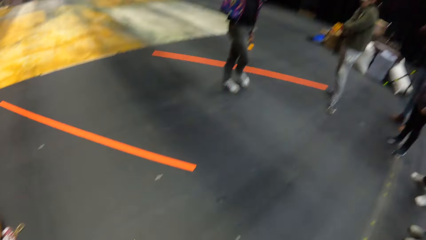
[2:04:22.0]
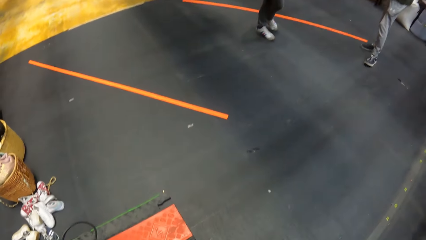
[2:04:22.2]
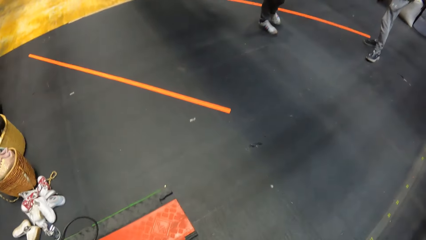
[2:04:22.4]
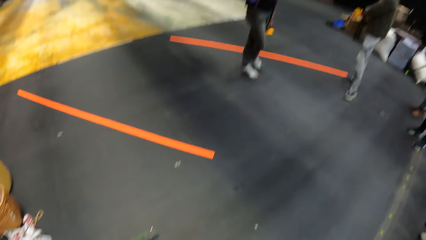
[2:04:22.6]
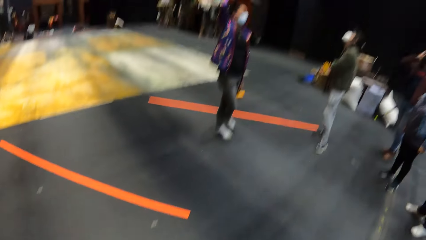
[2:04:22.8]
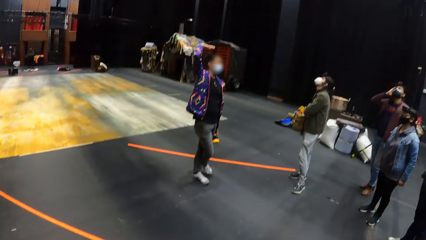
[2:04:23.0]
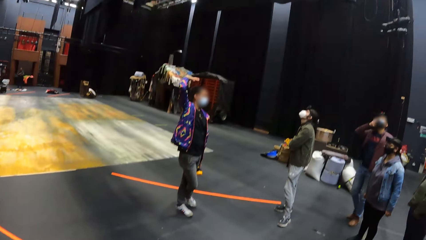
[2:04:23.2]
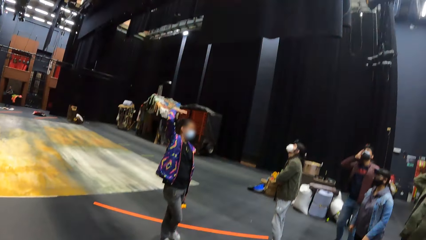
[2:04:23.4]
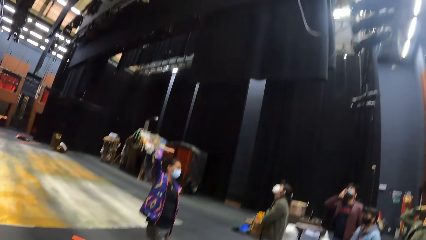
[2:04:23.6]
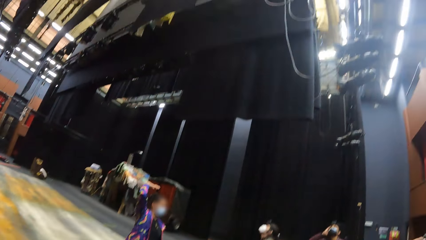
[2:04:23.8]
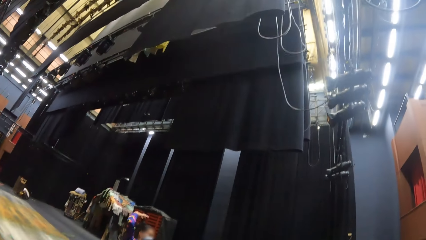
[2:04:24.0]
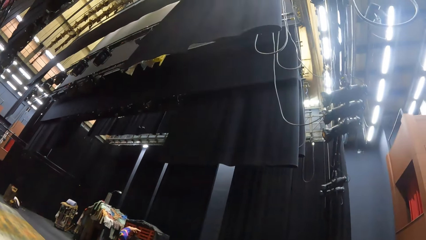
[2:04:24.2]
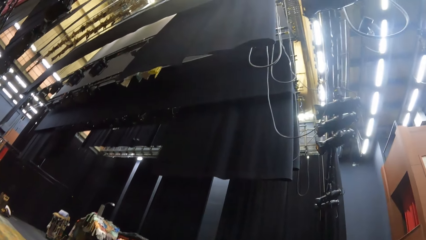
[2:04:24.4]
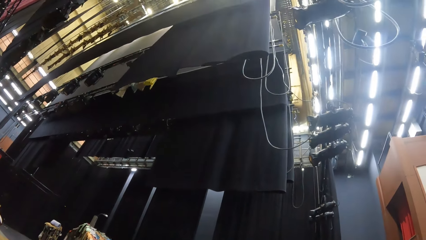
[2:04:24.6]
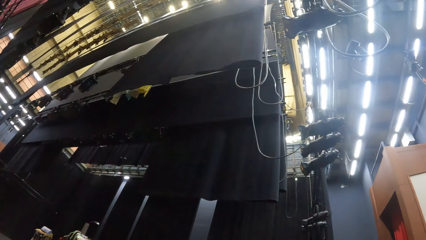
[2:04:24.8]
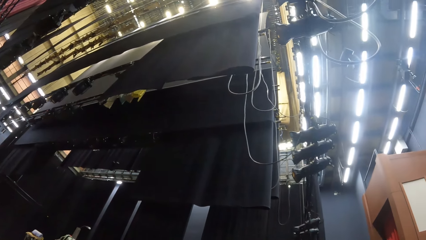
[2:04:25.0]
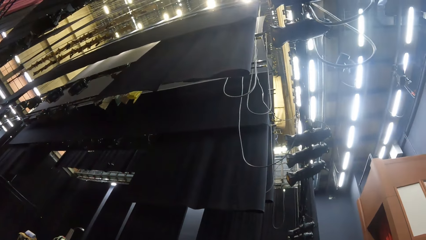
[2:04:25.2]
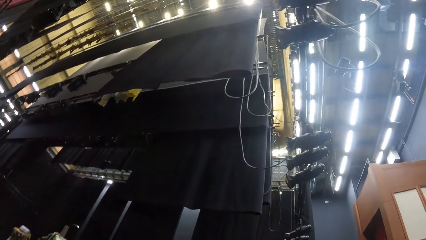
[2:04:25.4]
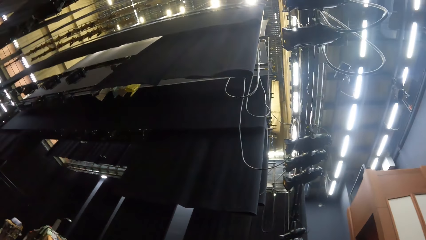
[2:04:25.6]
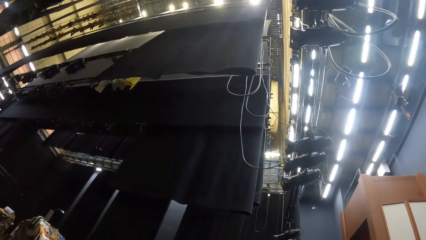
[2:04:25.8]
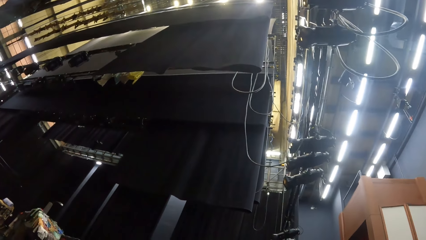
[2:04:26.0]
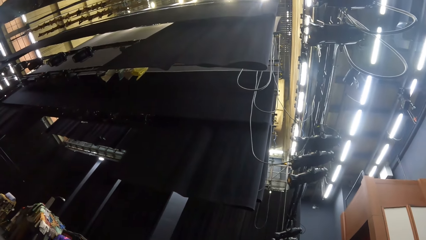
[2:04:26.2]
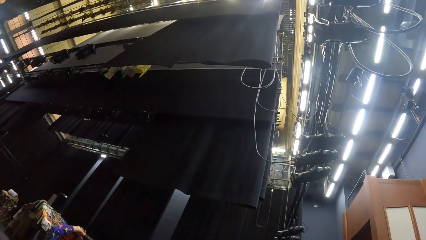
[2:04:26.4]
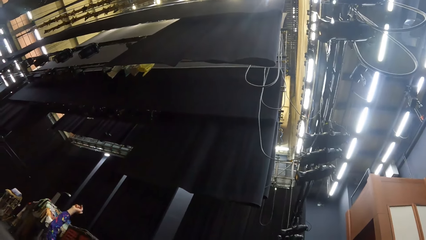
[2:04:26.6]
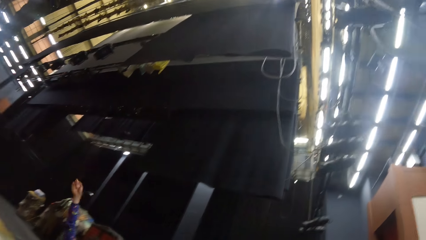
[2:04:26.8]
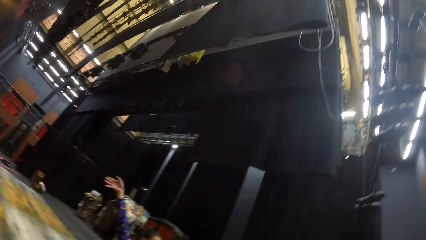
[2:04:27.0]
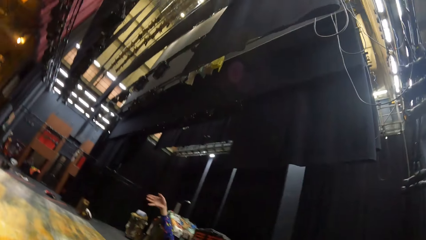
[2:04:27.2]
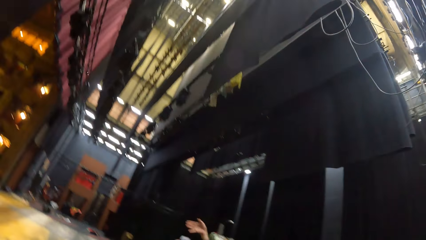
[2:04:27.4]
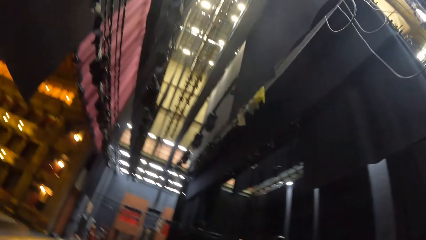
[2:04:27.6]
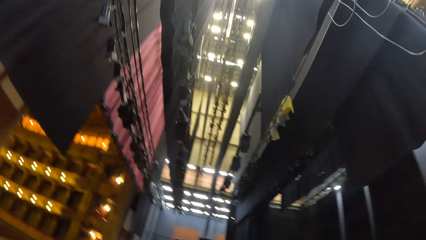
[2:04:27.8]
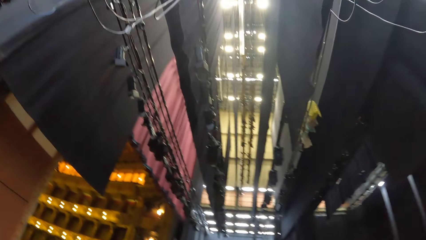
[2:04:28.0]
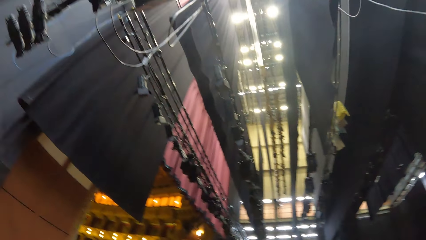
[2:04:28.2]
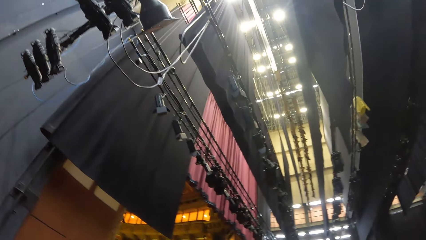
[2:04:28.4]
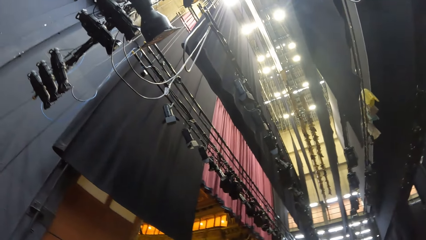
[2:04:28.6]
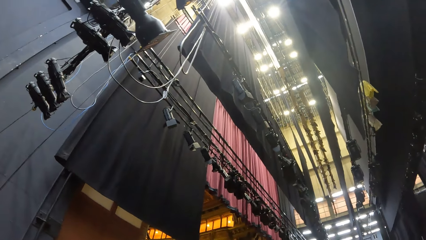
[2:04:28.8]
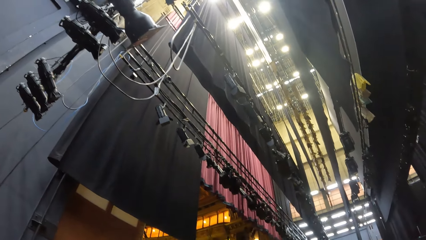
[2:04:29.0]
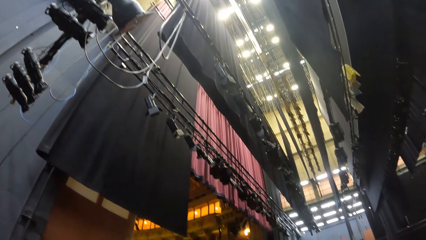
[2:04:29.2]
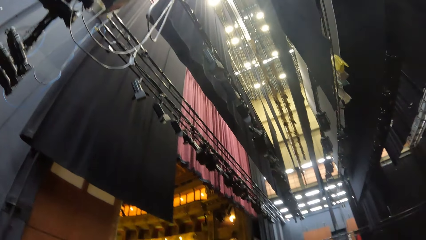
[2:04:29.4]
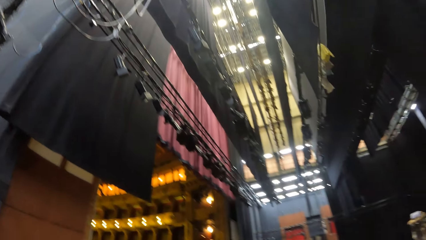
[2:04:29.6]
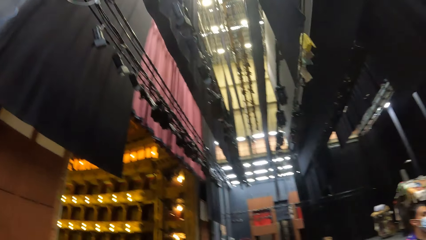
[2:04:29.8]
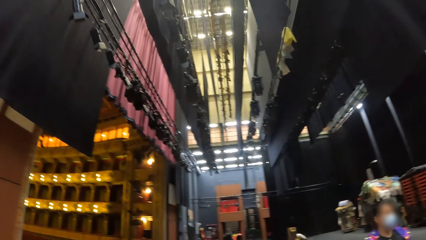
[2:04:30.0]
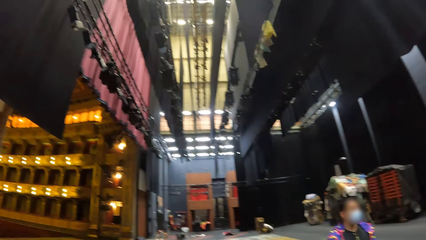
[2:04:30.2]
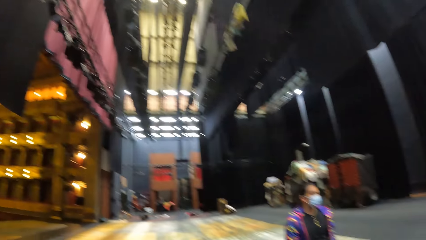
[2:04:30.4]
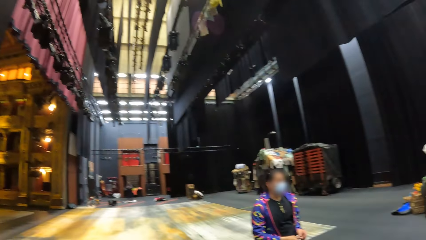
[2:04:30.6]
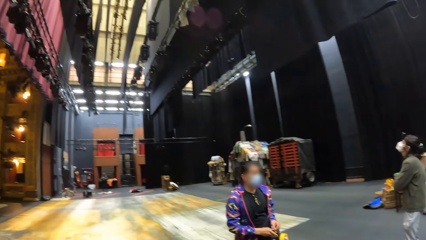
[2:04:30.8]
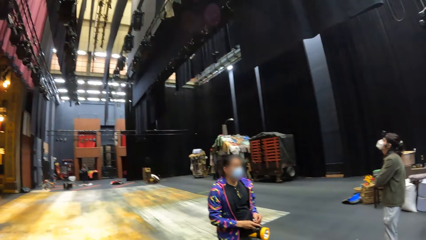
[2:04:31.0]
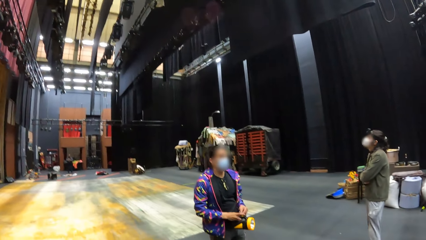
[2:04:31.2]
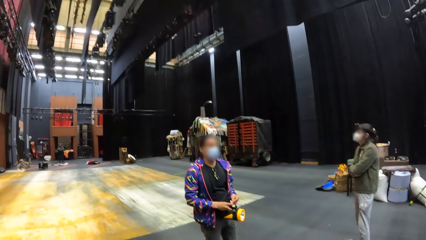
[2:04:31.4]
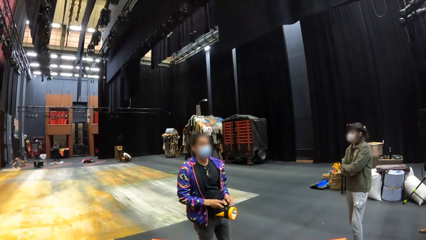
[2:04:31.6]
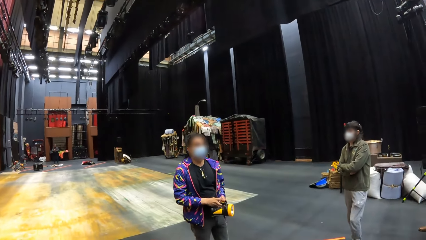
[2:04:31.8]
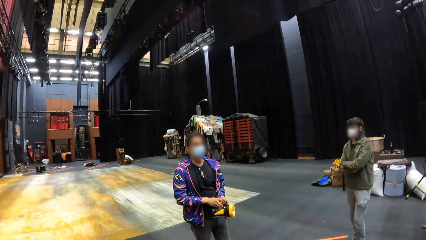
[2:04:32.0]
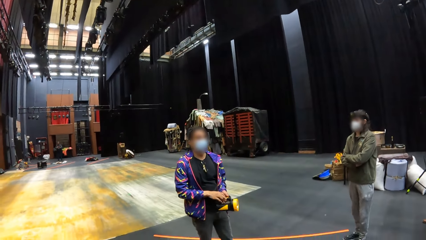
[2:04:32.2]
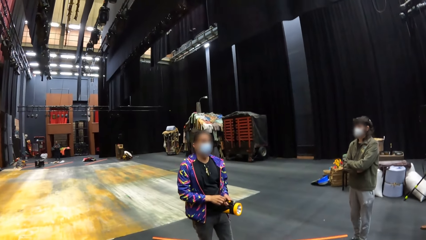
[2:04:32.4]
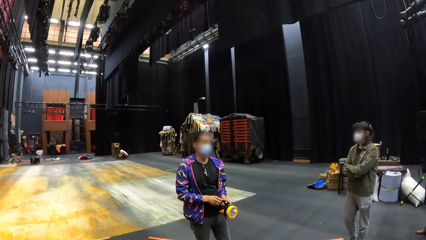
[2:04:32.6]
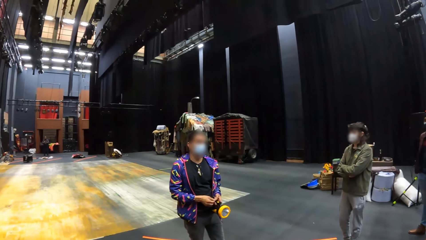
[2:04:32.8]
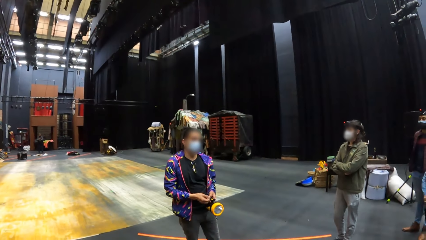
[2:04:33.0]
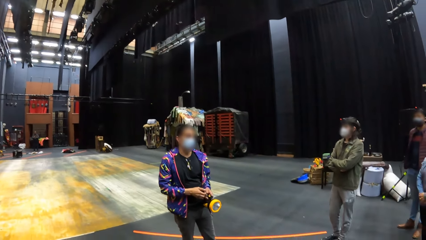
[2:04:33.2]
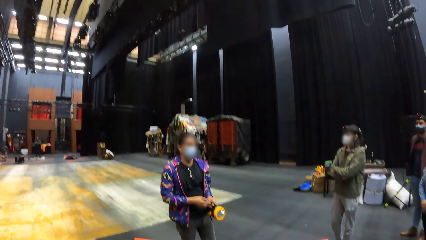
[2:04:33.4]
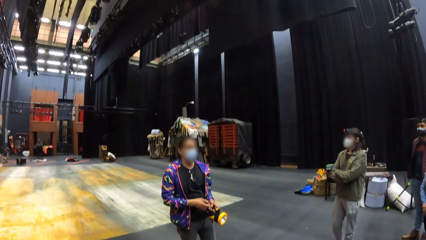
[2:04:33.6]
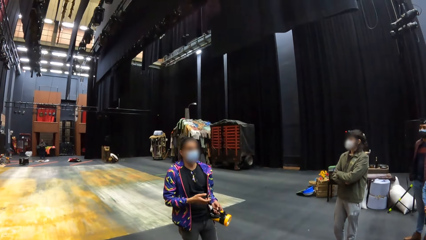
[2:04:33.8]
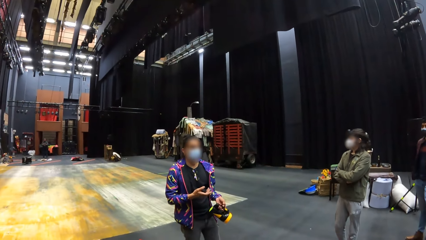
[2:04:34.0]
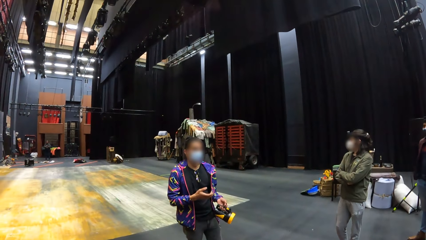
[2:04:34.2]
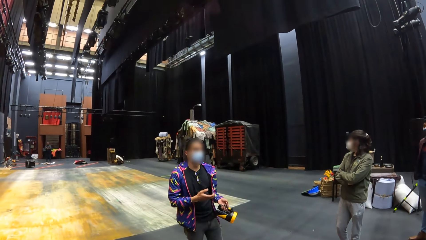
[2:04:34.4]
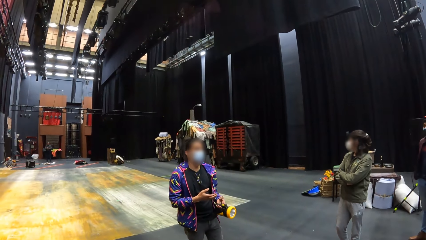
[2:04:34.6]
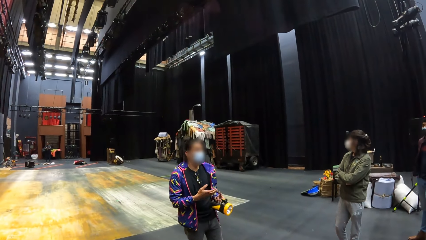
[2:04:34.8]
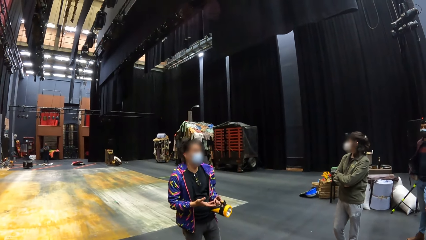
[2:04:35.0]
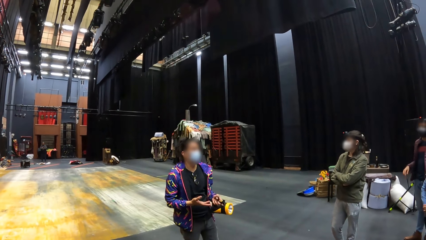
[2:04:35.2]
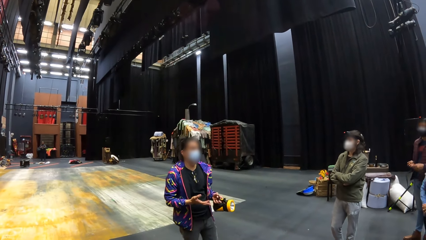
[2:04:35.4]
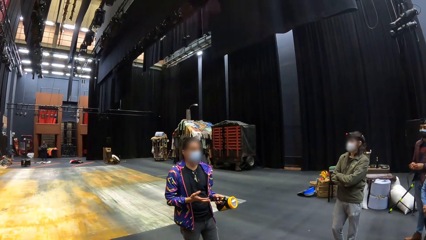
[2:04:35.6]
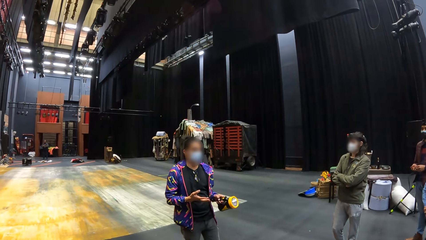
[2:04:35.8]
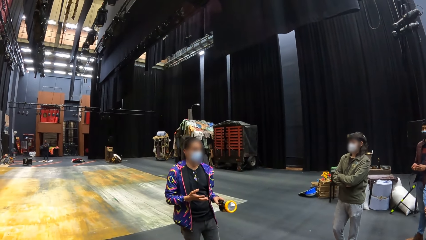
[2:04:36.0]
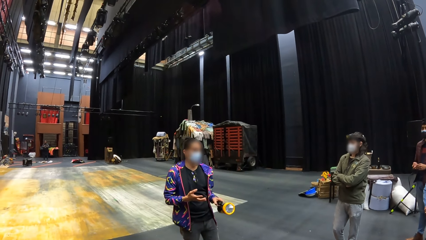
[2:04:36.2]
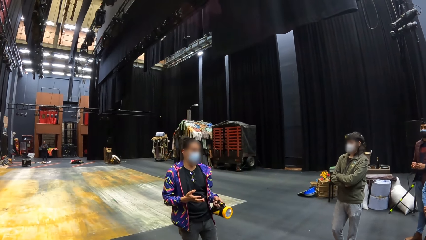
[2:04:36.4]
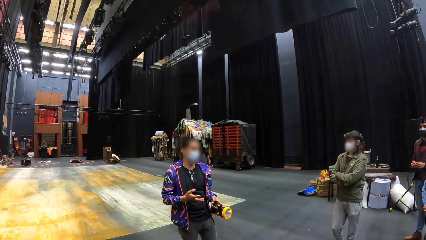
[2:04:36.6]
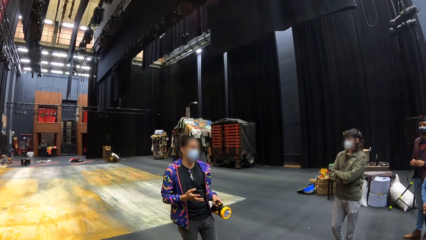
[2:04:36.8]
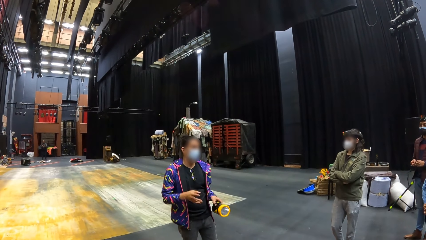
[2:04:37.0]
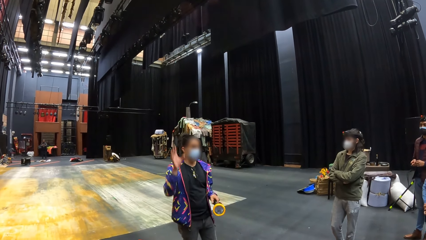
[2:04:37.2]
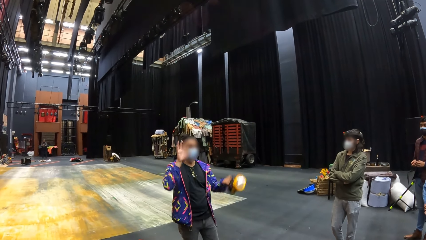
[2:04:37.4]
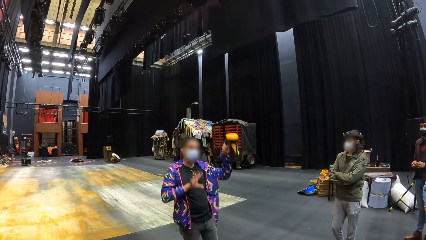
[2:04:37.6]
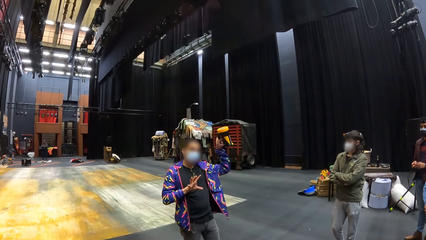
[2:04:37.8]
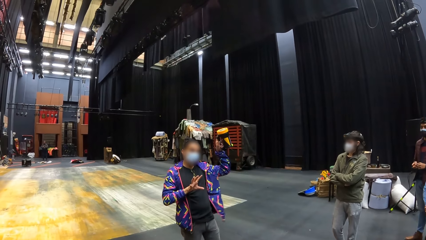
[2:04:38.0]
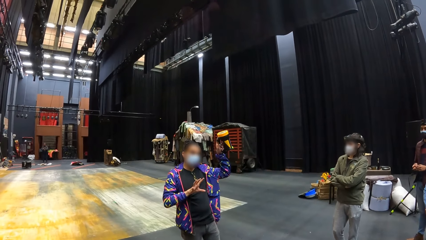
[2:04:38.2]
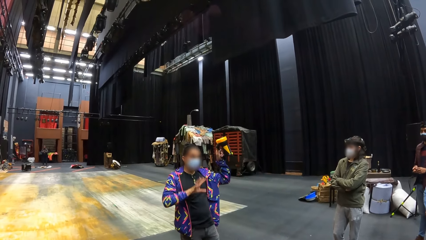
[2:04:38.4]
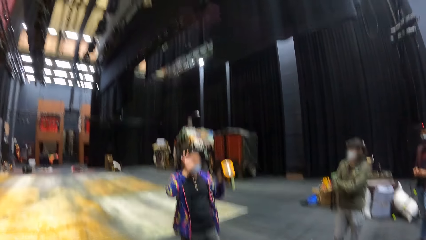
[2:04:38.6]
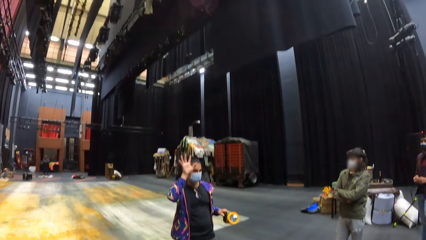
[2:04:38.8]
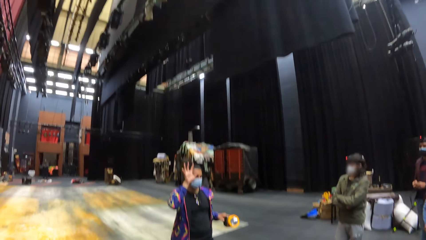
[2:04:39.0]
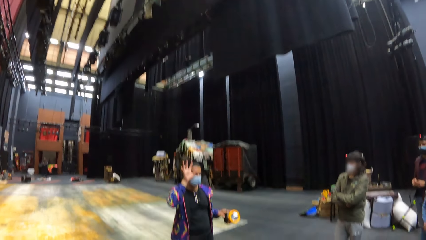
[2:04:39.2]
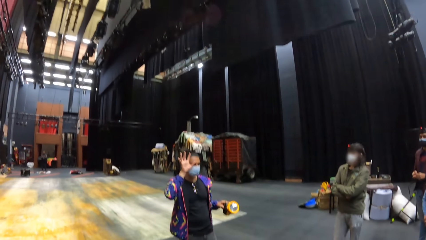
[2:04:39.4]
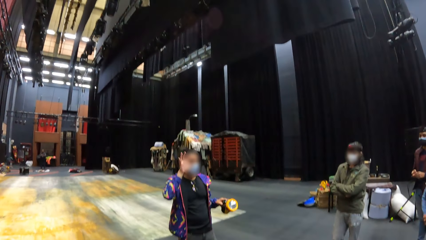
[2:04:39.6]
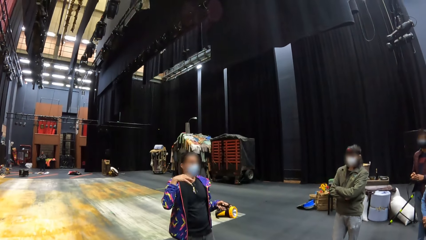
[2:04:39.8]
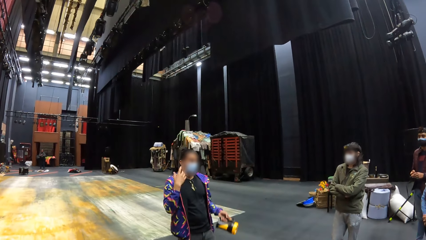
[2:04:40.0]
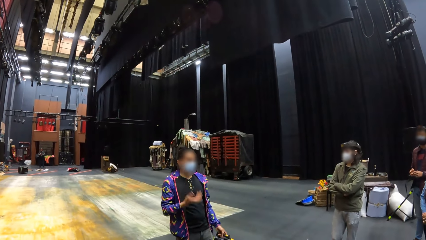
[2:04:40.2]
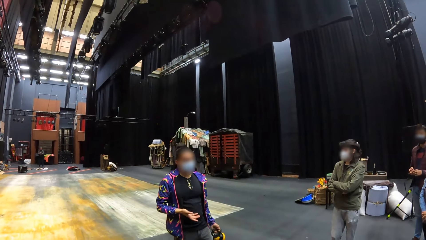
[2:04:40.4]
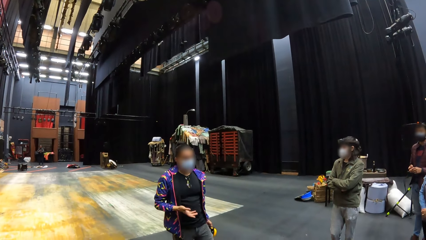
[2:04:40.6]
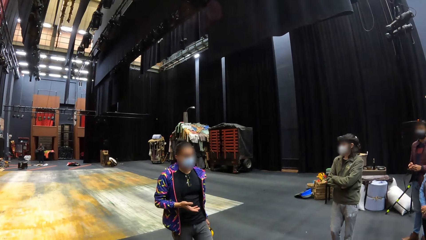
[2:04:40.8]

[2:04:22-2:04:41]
The camera wearer looks at the ceiling in the room. The man passes a lamp in his left hand to his right hand, passes the lamp in his right hand to his left hand, and holds the lamp with both hands. The man addresses the group of people in the room and gestures with his right hand. The man gestures with both hands.
